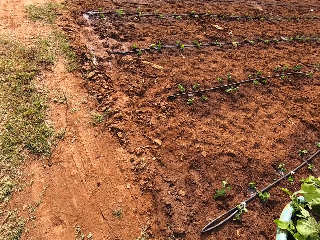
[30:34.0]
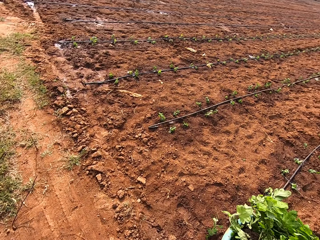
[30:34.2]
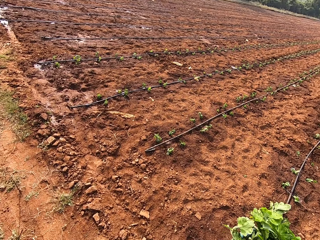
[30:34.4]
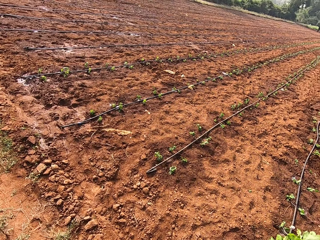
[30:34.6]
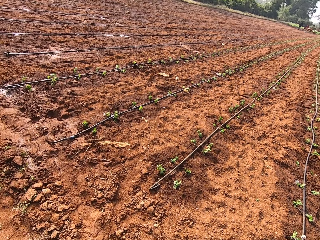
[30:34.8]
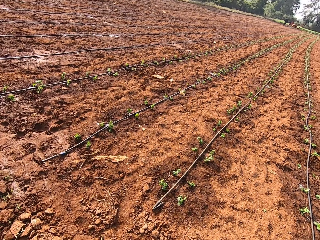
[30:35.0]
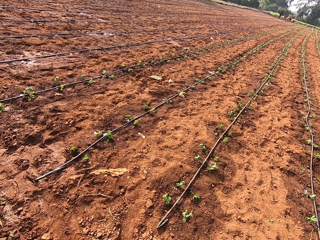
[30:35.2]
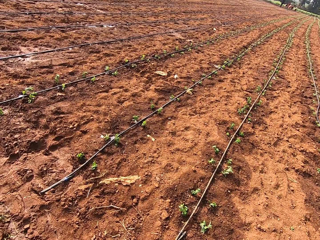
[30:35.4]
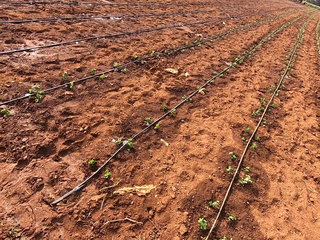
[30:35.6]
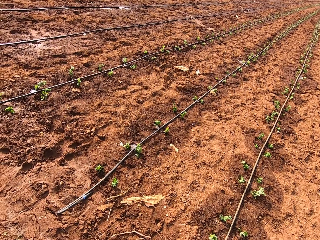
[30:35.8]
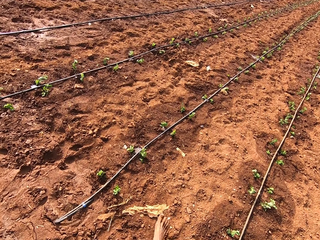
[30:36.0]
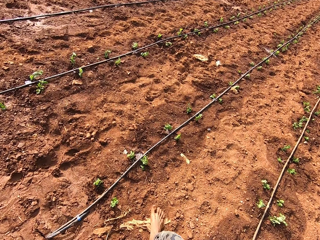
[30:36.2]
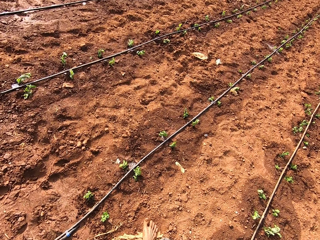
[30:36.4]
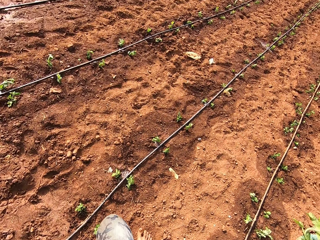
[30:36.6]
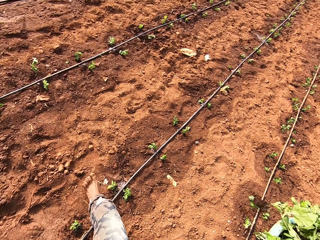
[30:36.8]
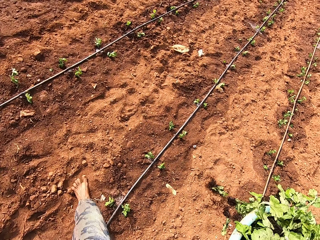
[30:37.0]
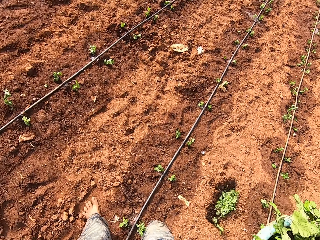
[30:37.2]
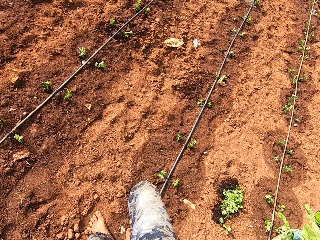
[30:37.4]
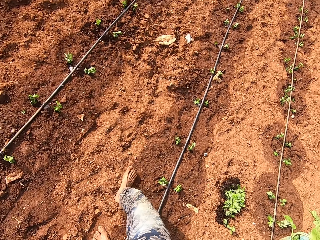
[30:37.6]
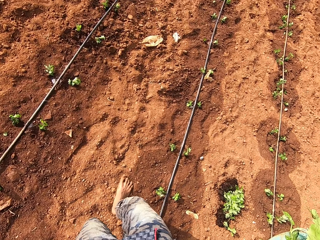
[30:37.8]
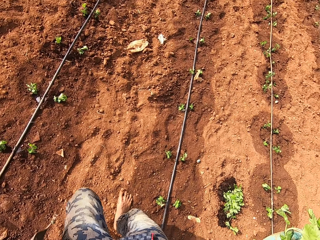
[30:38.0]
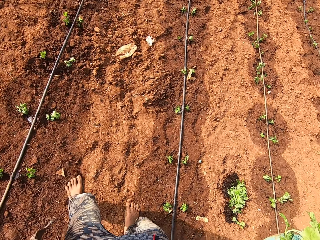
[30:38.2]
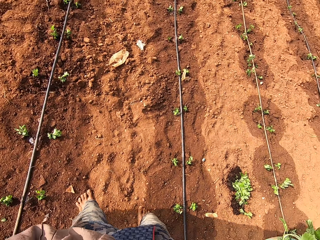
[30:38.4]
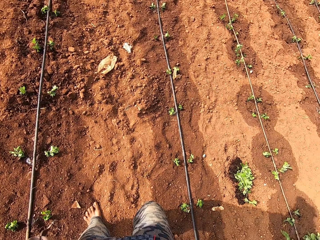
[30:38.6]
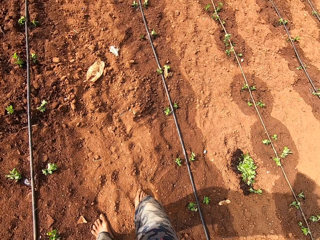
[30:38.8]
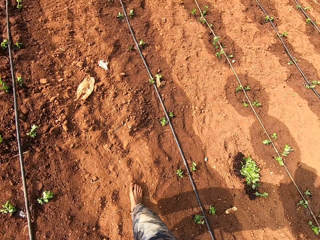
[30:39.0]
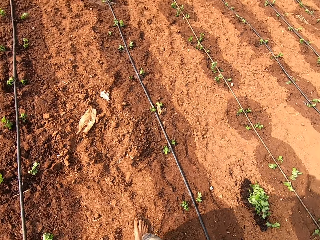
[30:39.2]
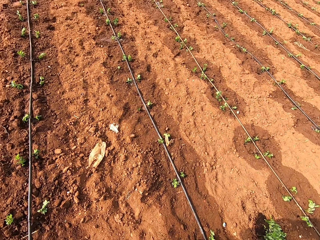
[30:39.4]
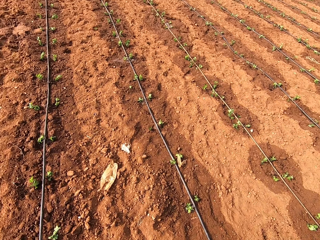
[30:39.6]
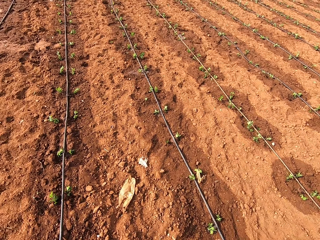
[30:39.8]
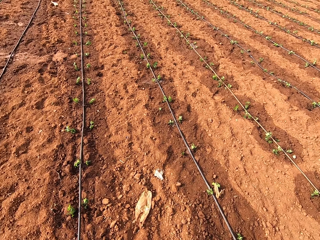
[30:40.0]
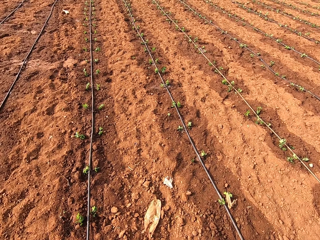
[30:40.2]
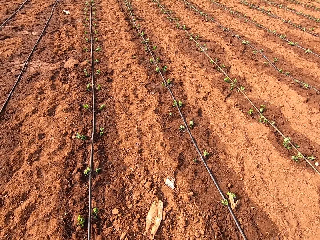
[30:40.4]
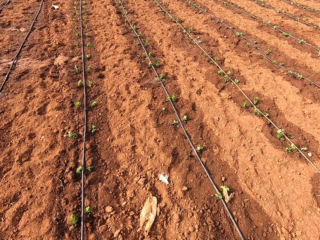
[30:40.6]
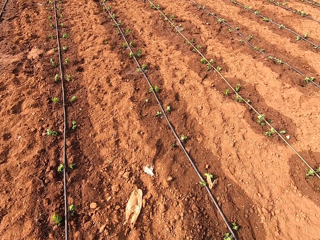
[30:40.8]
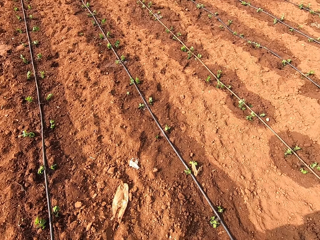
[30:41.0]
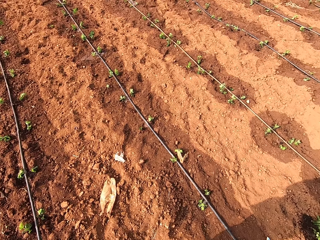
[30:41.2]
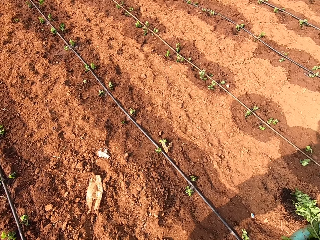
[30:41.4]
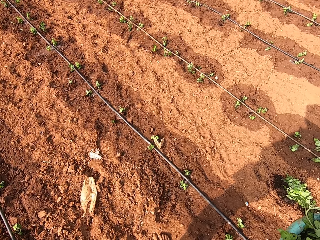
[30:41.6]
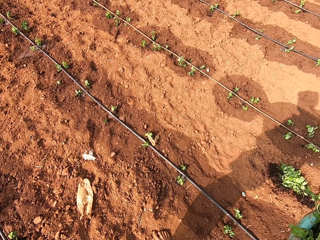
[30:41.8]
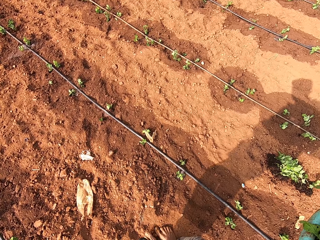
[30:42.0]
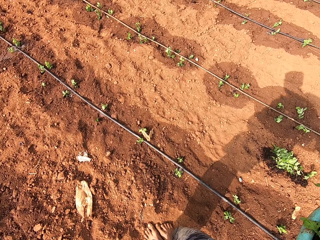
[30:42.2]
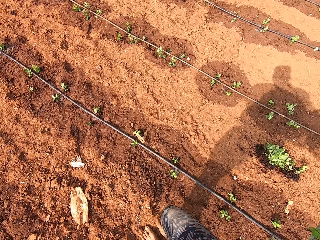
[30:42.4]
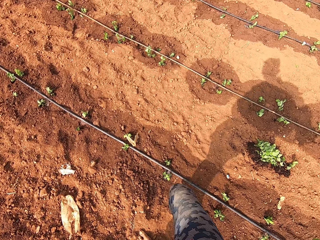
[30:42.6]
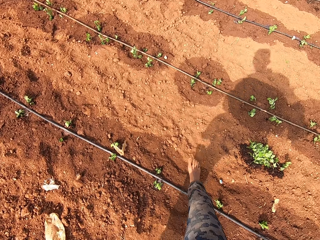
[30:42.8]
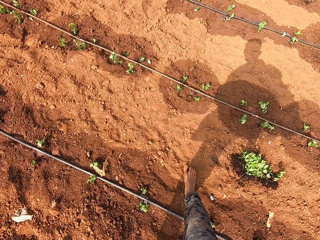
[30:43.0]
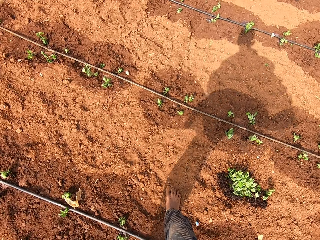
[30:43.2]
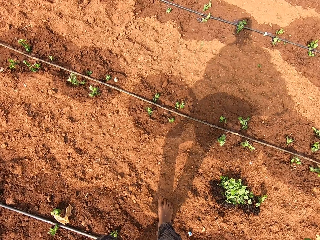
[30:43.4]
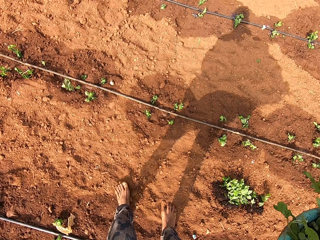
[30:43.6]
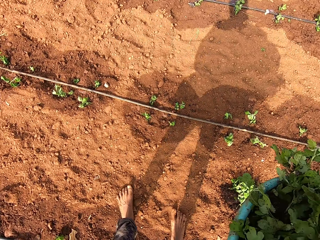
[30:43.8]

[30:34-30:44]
The camera wearer holds the bowl of celery with his right hand.

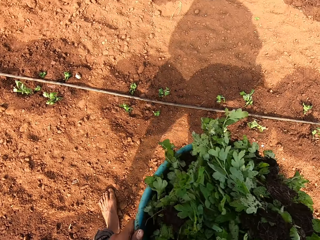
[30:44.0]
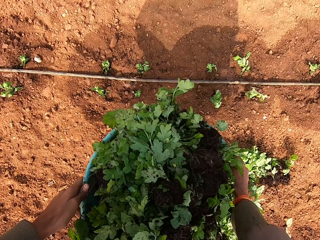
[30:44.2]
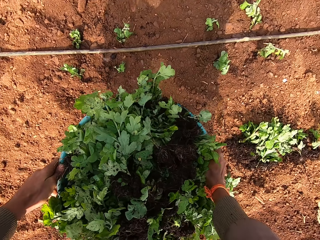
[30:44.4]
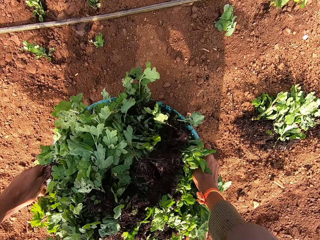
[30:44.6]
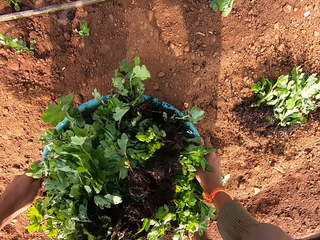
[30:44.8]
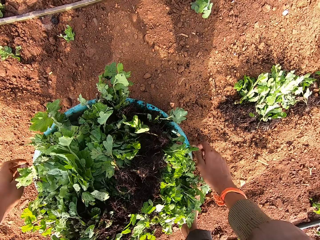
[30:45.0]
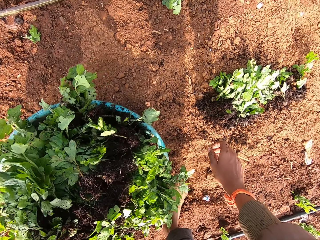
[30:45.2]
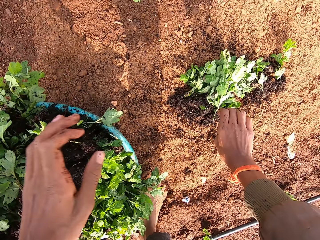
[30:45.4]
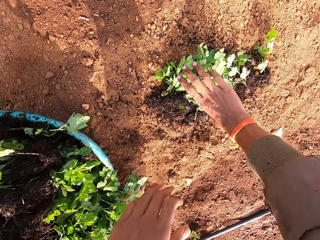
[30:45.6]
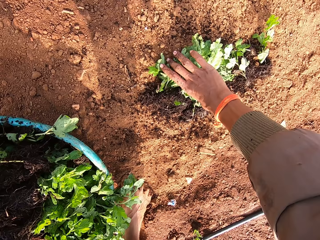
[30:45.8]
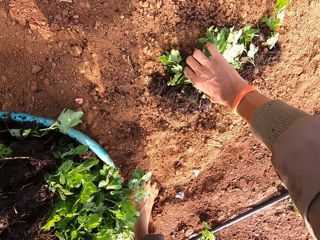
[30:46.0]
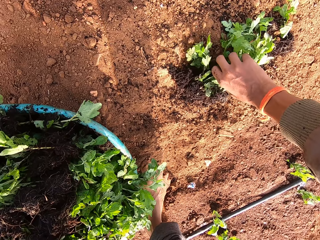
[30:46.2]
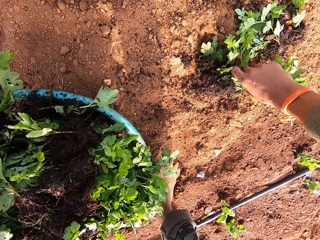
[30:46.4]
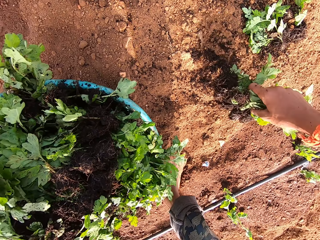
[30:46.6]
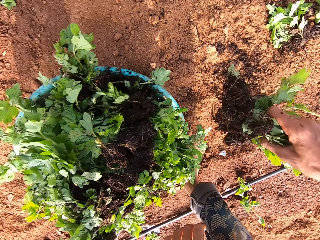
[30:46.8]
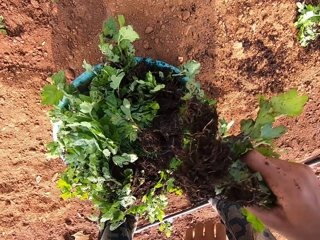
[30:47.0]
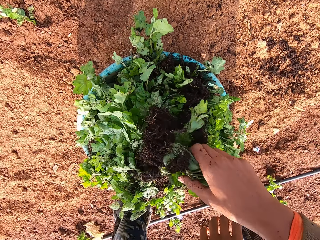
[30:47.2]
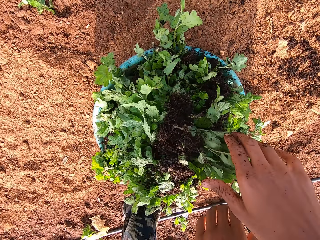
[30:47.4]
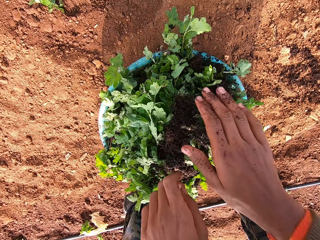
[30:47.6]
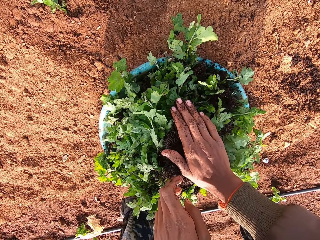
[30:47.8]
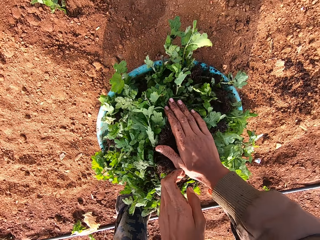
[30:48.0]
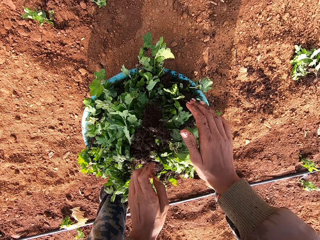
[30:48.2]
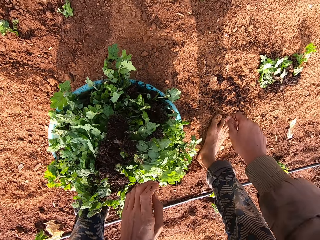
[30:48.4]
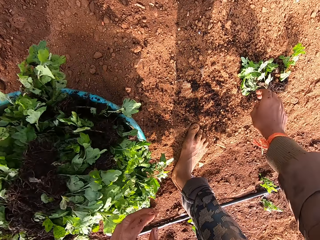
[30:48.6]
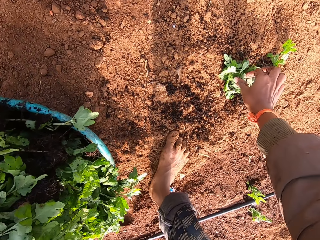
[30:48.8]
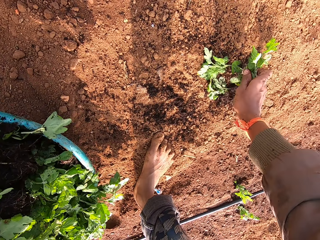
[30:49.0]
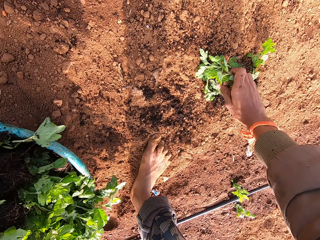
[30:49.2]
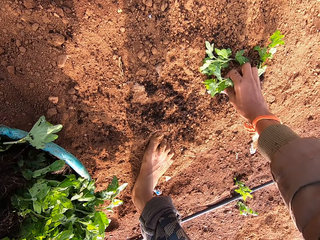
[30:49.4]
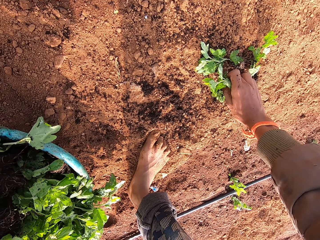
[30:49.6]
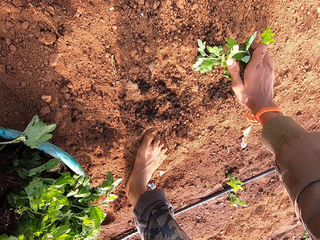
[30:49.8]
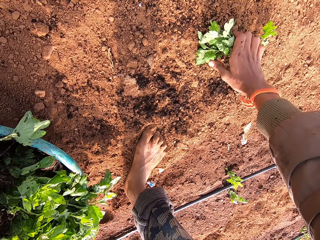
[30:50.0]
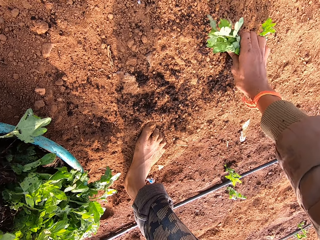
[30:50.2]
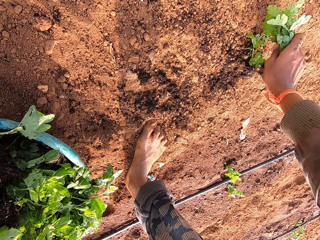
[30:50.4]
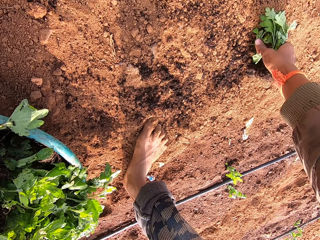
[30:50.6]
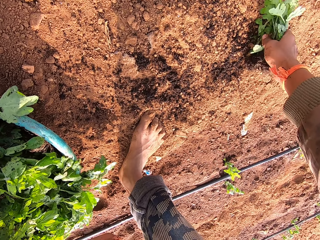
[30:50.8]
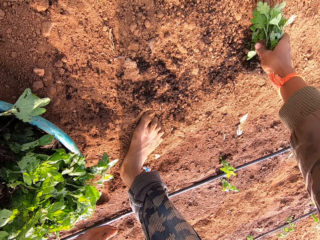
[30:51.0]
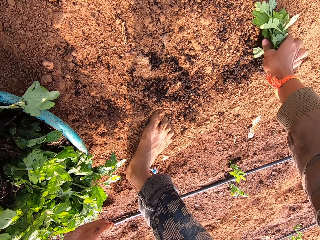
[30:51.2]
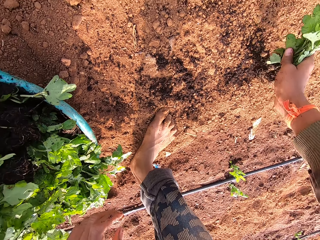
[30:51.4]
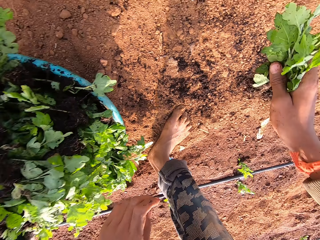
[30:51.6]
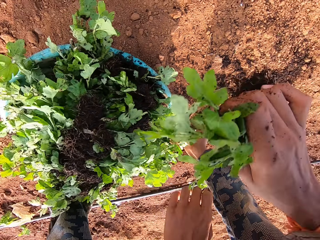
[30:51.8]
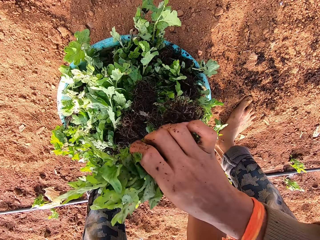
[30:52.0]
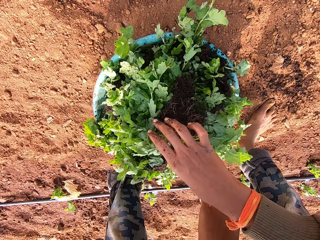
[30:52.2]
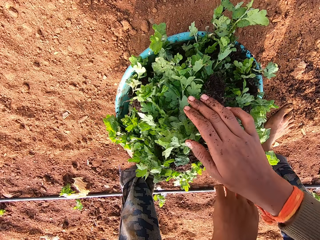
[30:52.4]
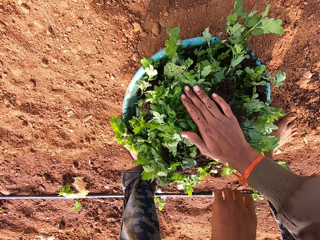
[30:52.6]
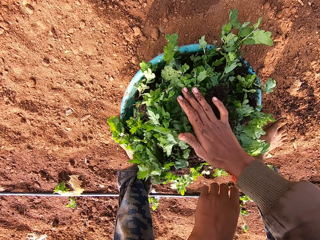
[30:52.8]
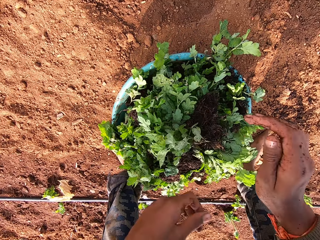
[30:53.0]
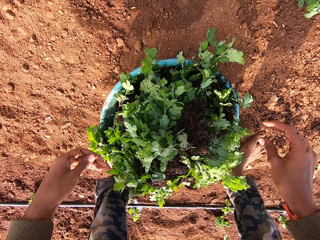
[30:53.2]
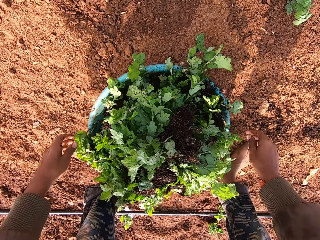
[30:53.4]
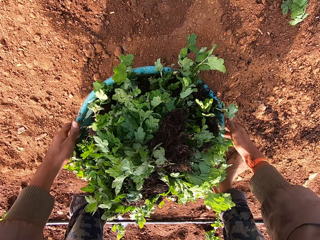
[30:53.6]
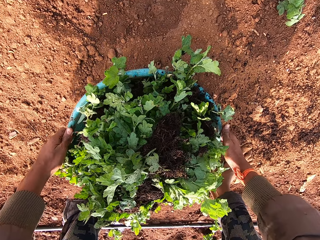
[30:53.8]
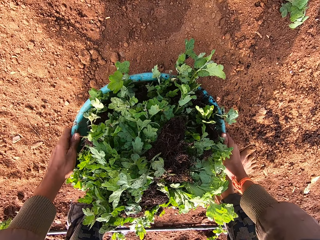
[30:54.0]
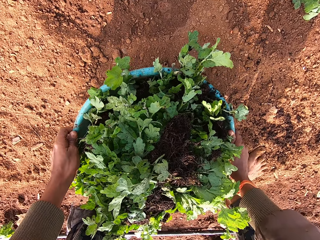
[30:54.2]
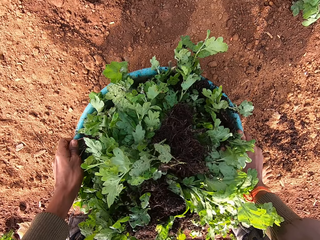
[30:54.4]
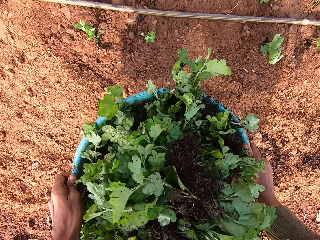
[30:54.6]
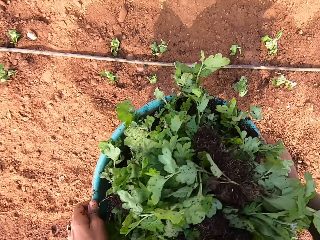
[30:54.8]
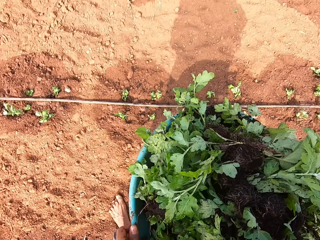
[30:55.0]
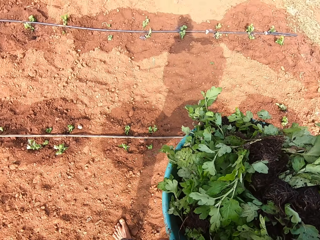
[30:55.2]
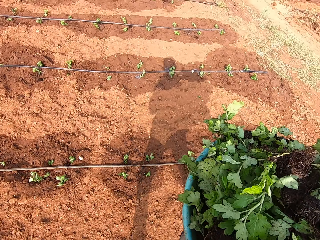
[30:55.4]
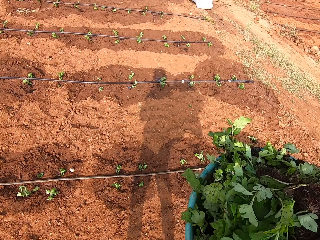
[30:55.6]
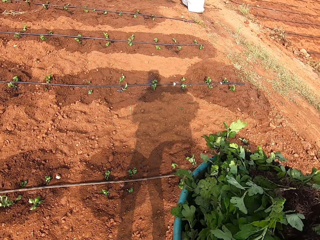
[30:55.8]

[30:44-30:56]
The camera wearer drops the bowl of celery on the ground with both hands. He takes the celery from the ground with his right hand. He drops the celery in the bowl of celery with his right hand. He takes the celery from the ground with his right hand. He drops the celery in the bowl of celery with his right hand. He carries the bowl of celery from the ground with both hands around the farm. He holds the bowl of celery with his right hand.
